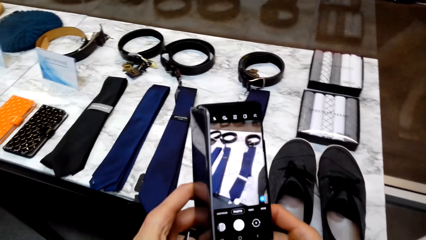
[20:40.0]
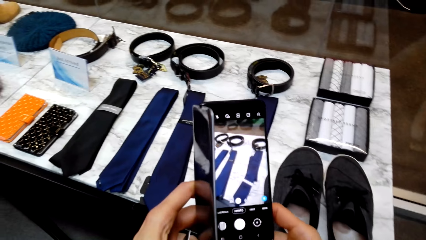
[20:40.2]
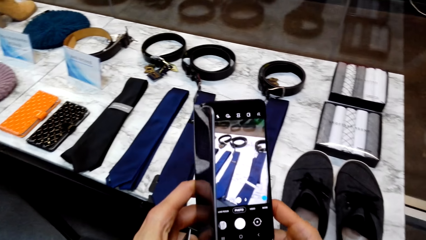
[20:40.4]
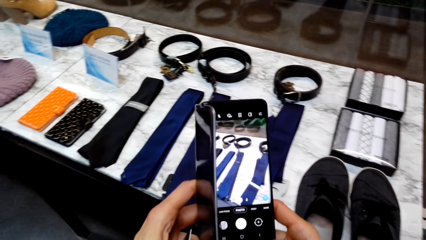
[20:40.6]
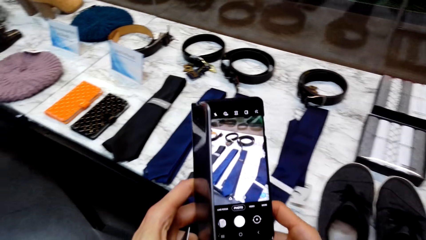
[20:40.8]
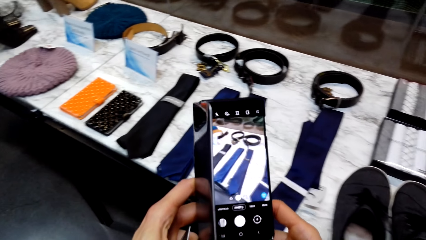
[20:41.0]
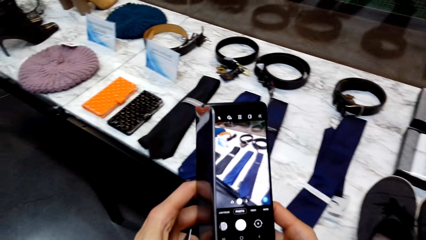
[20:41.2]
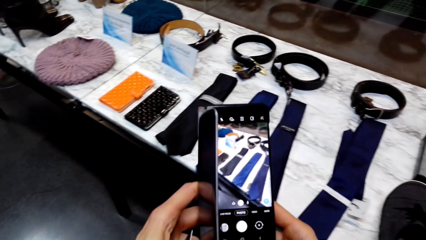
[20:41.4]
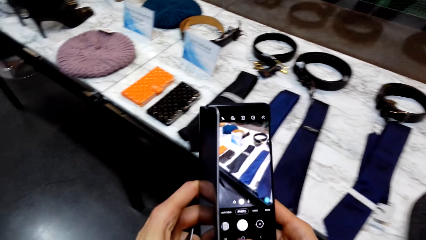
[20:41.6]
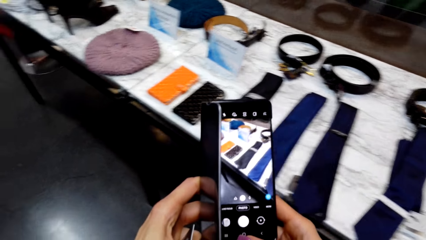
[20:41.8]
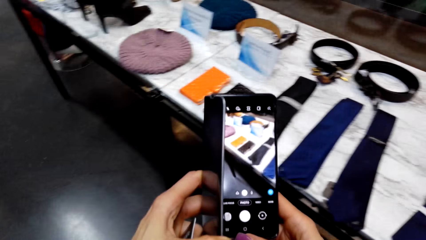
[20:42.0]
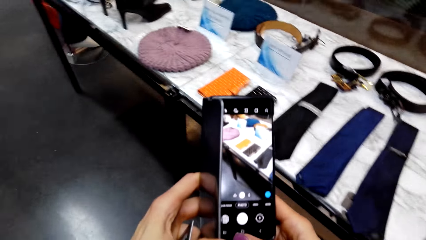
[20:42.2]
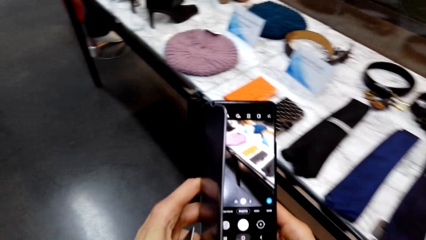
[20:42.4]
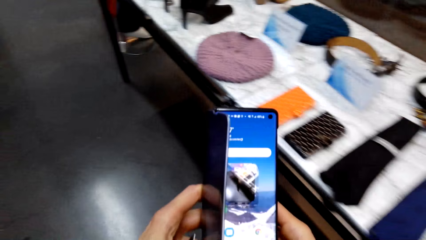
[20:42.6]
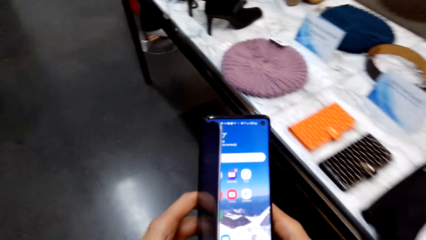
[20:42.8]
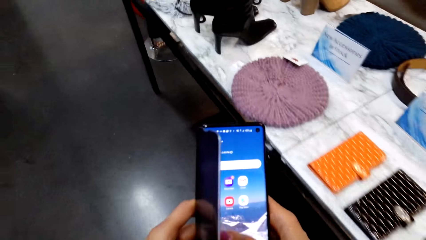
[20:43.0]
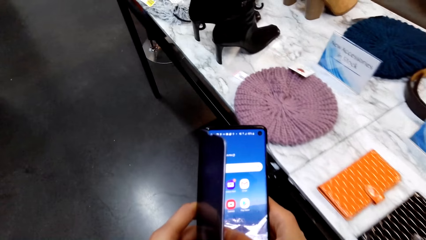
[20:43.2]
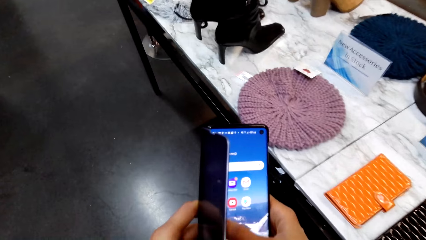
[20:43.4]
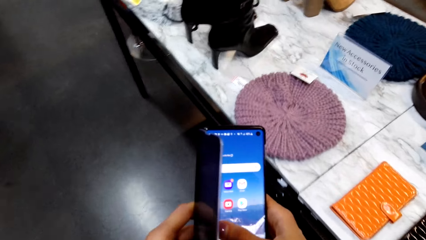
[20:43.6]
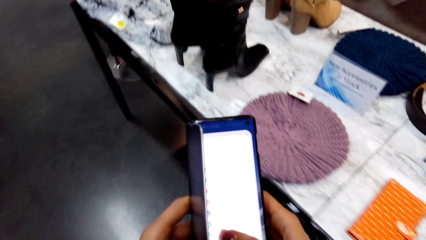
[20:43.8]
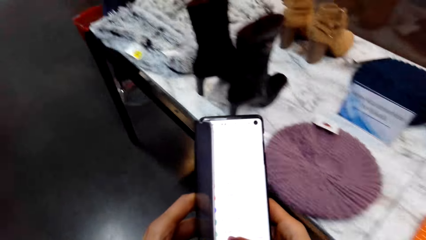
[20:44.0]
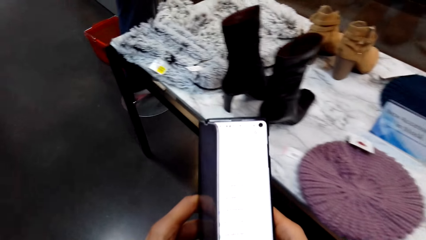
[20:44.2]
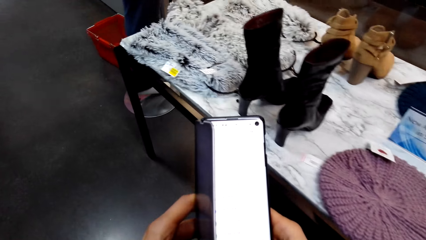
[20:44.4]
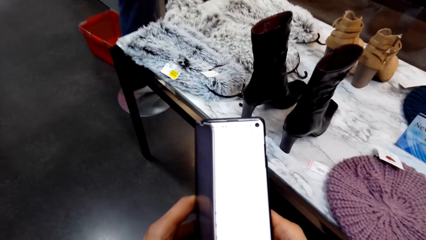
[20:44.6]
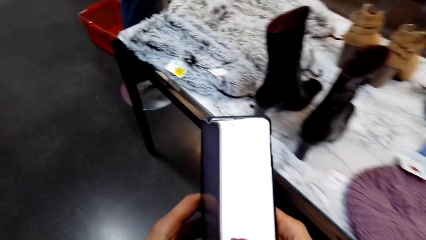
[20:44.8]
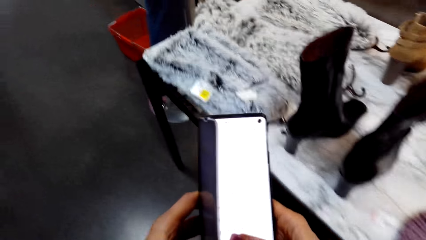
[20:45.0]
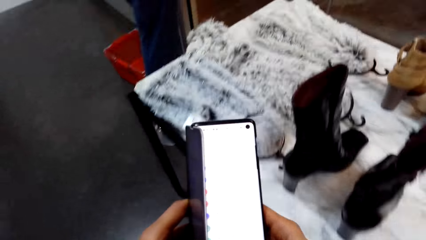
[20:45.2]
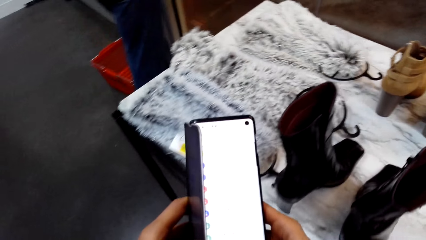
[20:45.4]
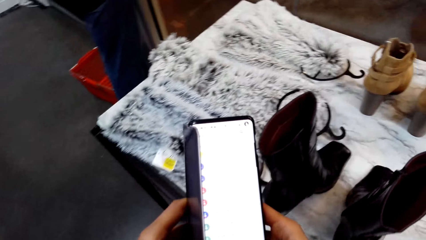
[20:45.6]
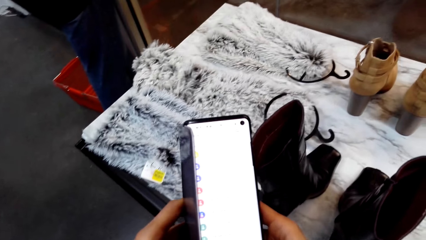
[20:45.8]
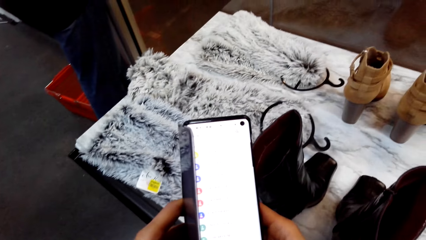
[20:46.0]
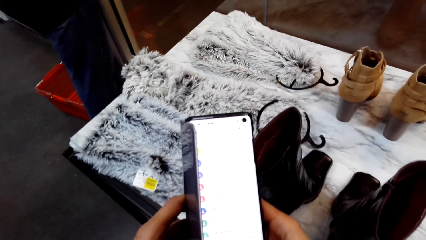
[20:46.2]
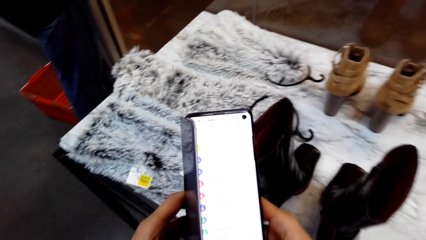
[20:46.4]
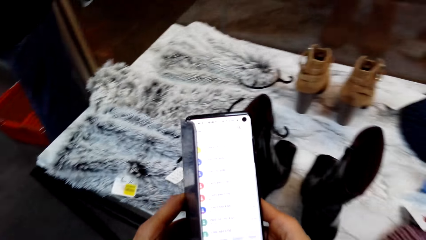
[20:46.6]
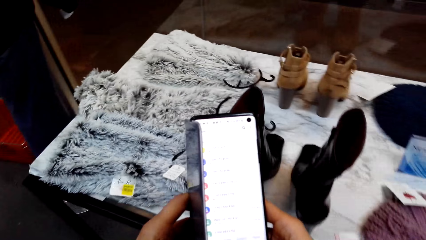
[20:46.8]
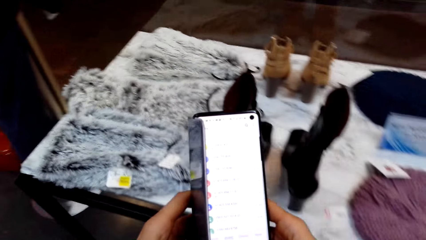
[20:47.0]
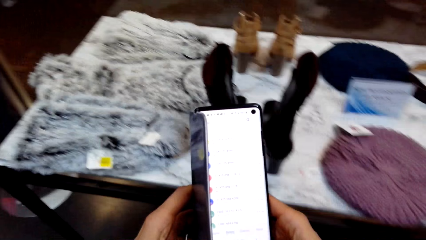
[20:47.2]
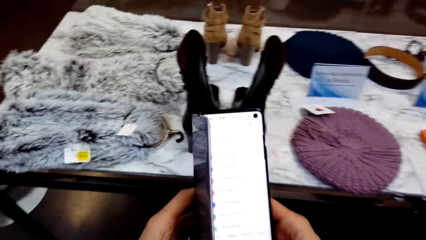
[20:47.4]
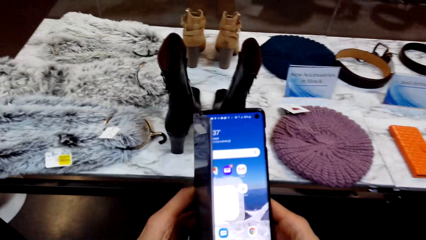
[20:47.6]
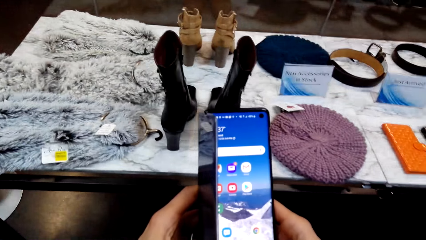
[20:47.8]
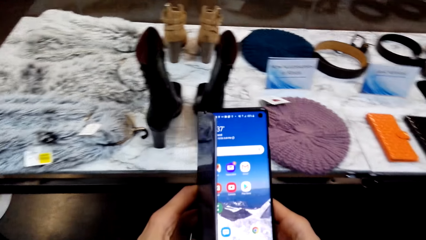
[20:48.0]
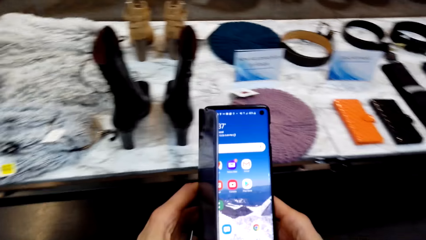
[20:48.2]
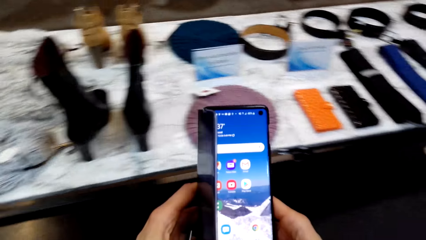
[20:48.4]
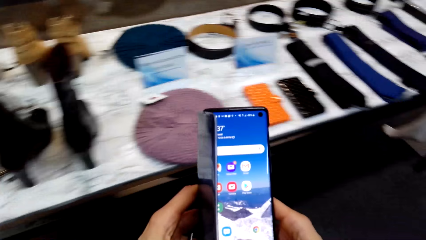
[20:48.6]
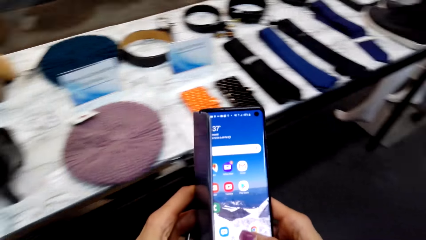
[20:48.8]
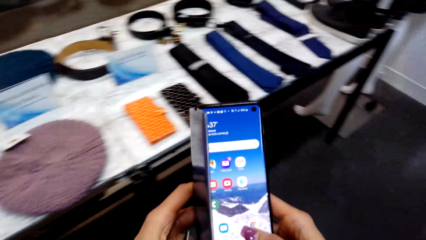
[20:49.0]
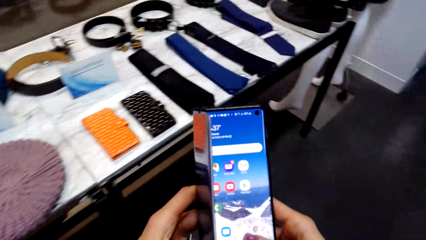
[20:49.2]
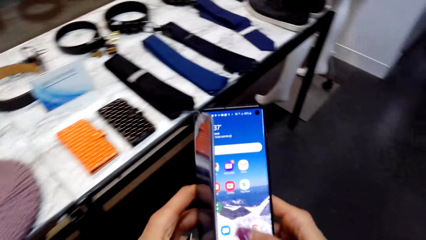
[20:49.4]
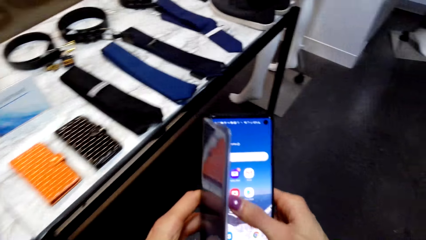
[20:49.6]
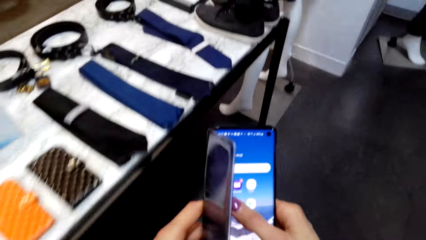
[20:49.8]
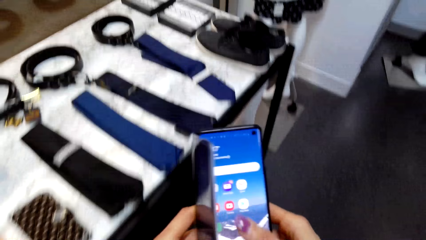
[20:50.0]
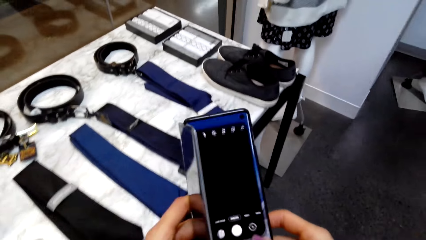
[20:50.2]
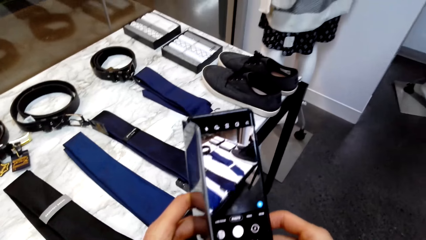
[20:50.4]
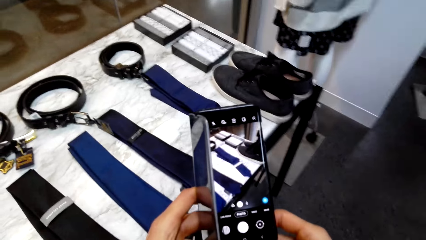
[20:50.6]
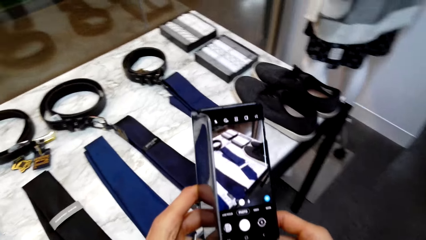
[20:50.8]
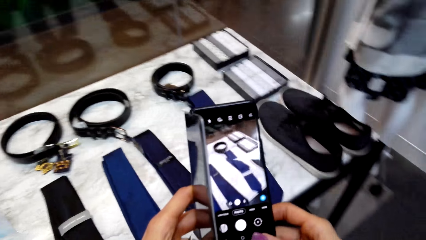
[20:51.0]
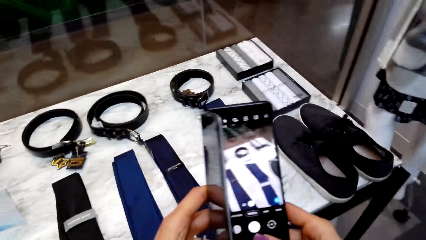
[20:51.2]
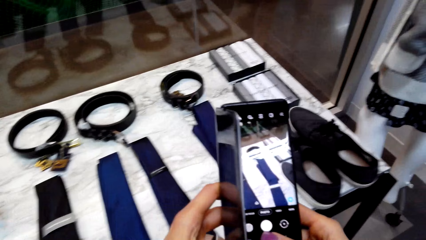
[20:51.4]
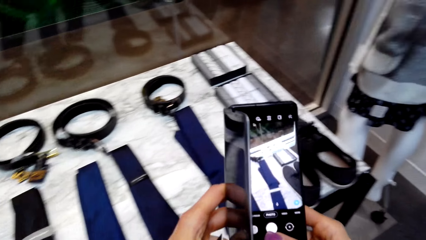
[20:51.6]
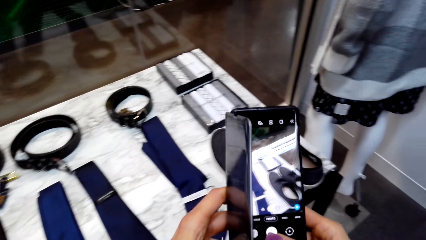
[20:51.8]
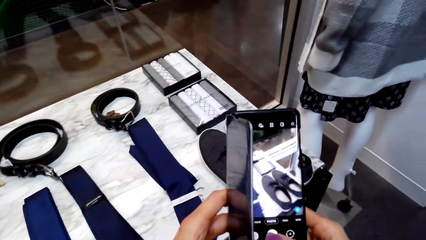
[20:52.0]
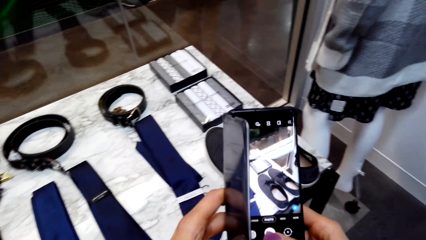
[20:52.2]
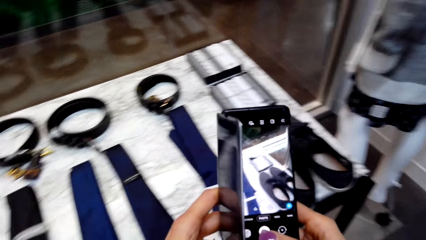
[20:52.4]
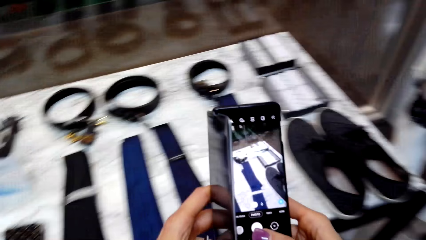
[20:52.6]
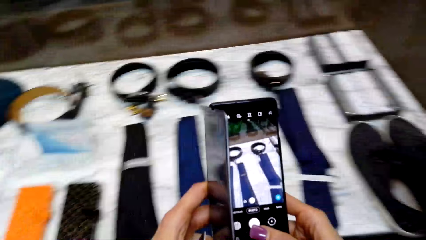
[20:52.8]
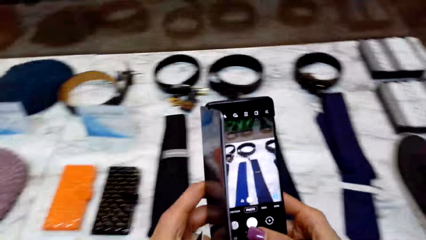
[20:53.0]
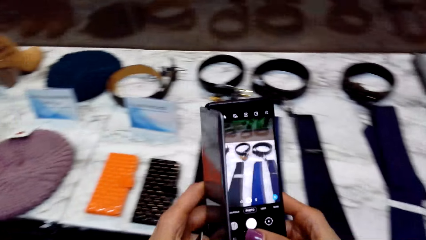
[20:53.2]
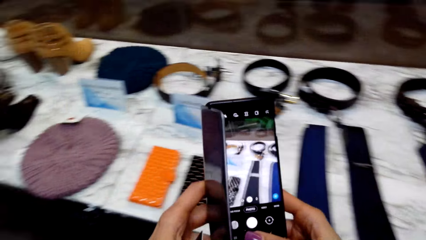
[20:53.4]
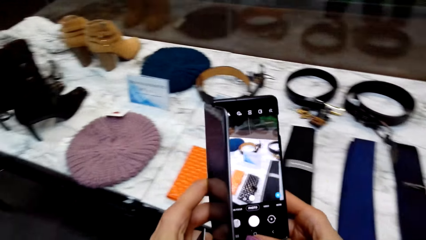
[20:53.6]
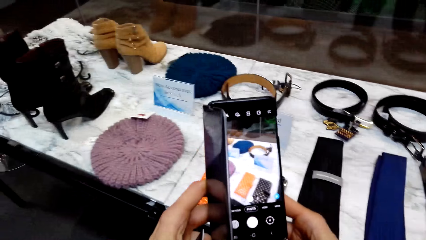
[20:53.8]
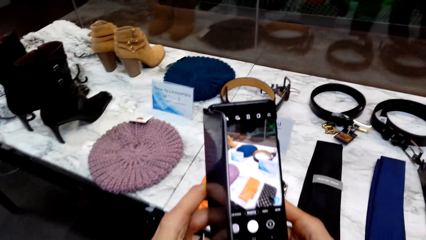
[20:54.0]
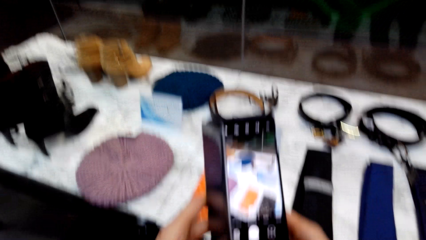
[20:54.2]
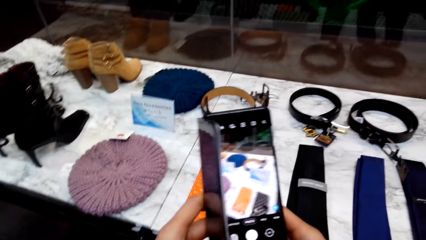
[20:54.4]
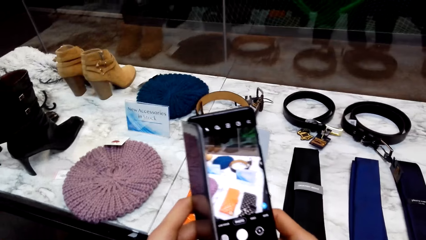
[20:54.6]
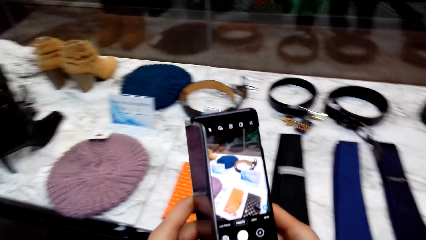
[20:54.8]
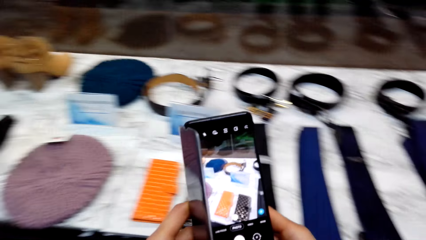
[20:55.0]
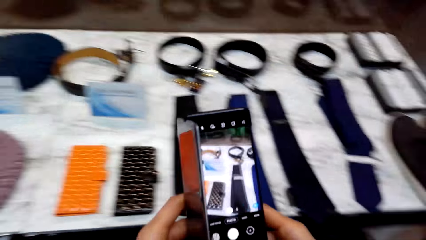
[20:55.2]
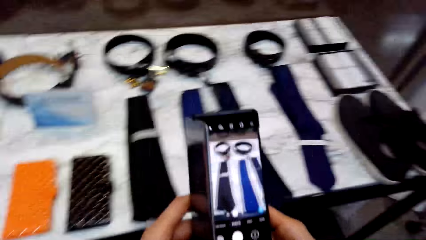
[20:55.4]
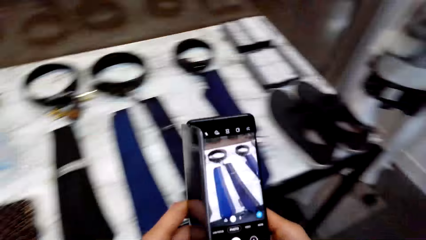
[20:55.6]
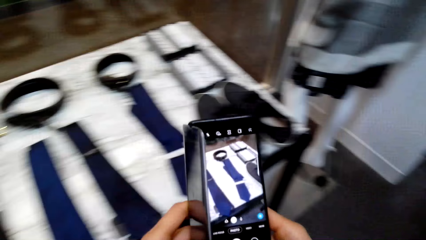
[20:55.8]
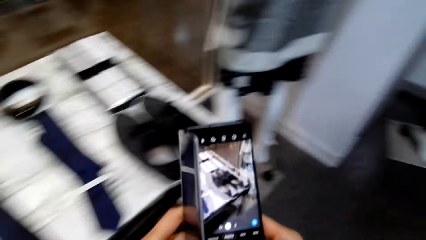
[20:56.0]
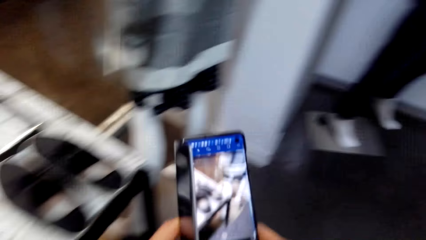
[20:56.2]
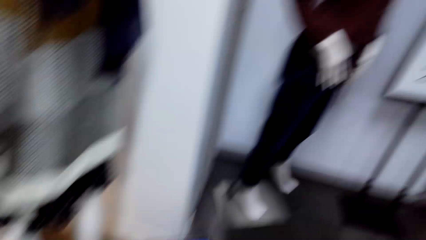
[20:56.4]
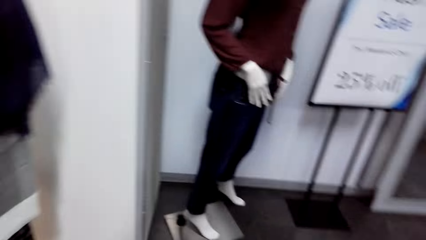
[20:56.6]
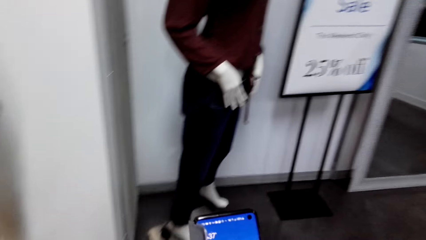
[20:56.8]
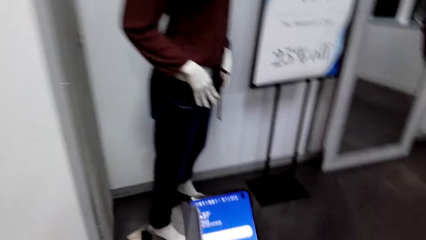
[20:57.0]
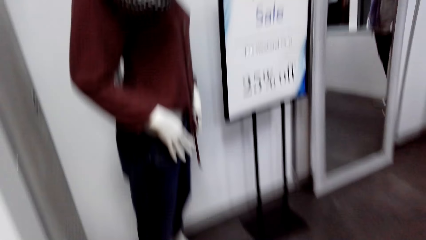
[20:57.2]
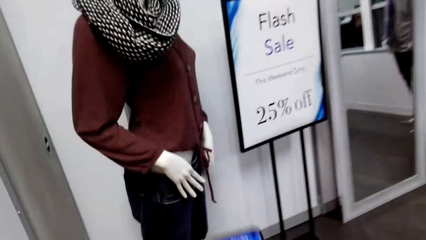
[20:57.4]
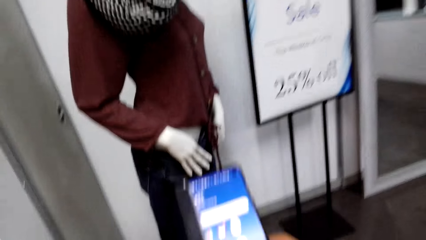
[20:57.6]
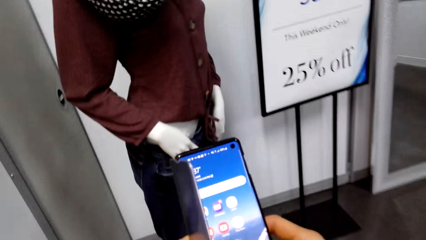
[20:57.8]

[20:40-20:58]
The camera wearer takes pictures of clothes using the phone. They walk towards another side of the table. They operate her phone. They walk towards another side of the table. They operate her phone. They walk towards the mannequin.
